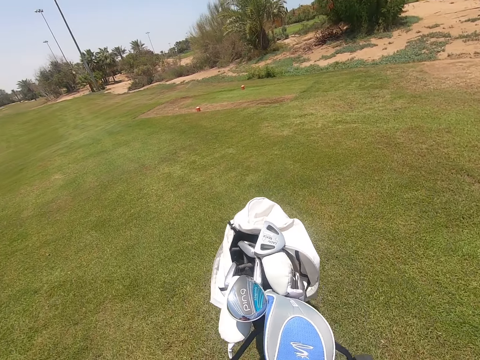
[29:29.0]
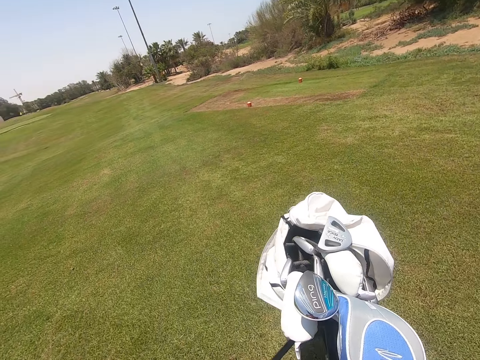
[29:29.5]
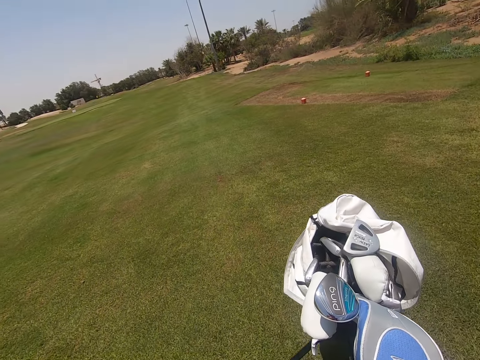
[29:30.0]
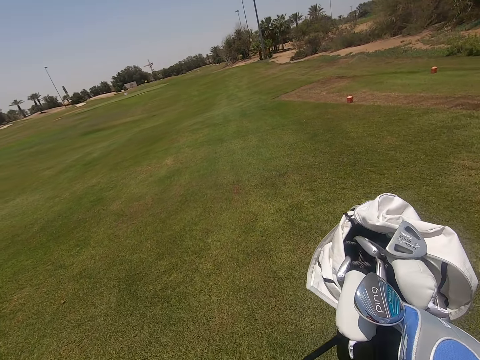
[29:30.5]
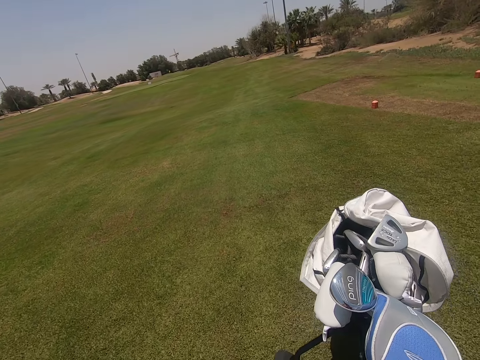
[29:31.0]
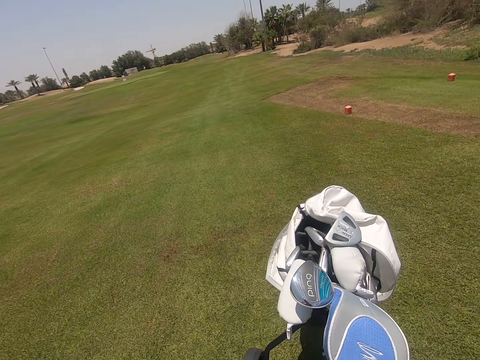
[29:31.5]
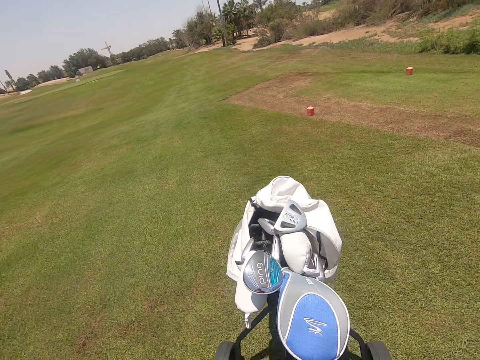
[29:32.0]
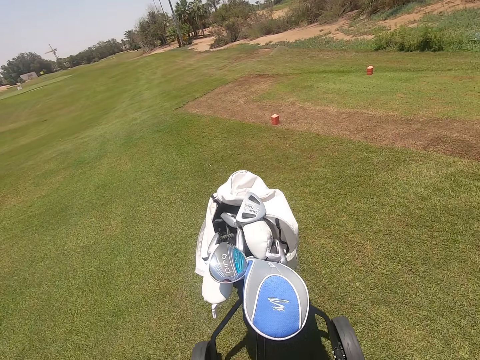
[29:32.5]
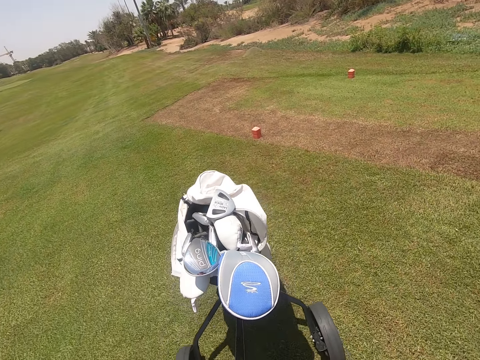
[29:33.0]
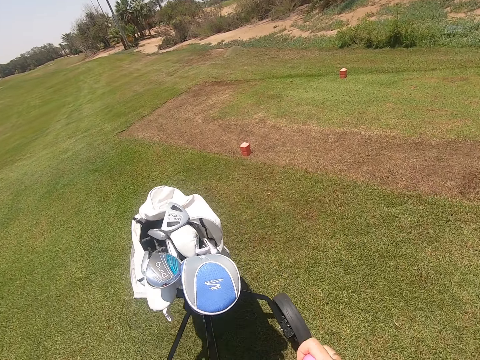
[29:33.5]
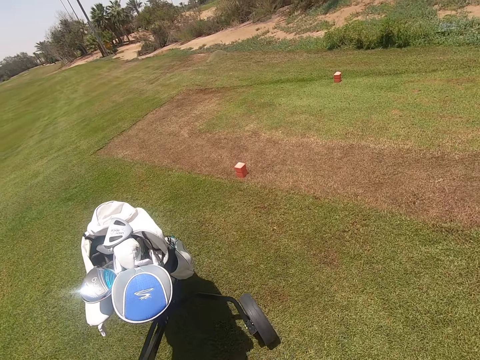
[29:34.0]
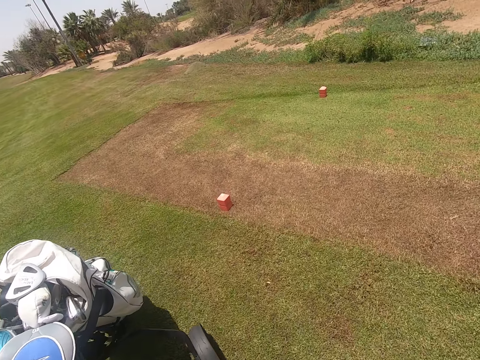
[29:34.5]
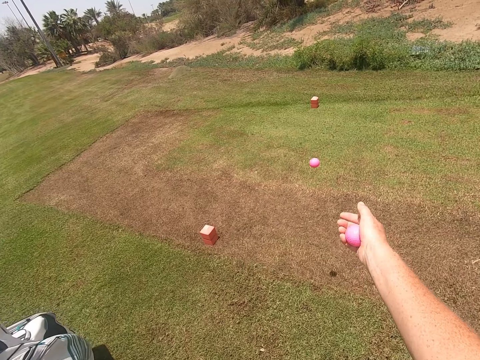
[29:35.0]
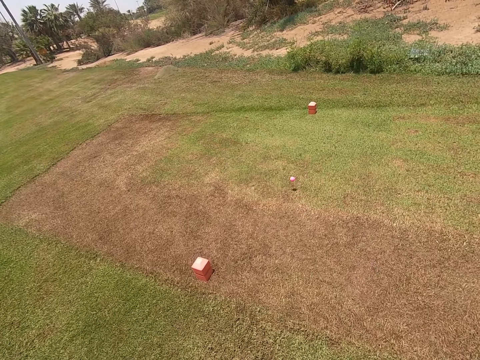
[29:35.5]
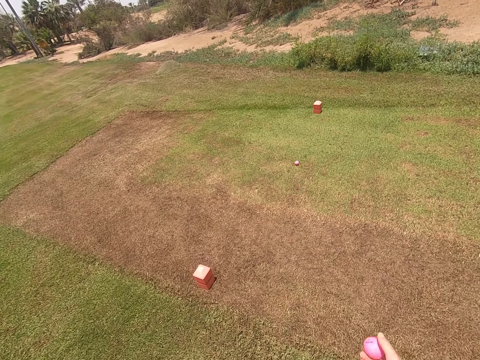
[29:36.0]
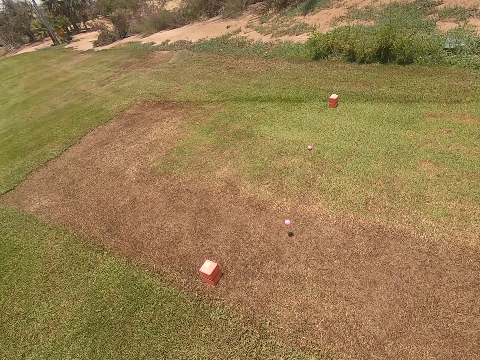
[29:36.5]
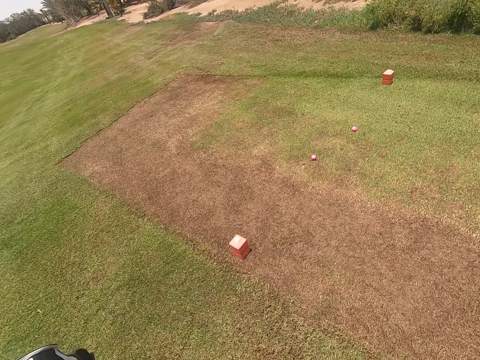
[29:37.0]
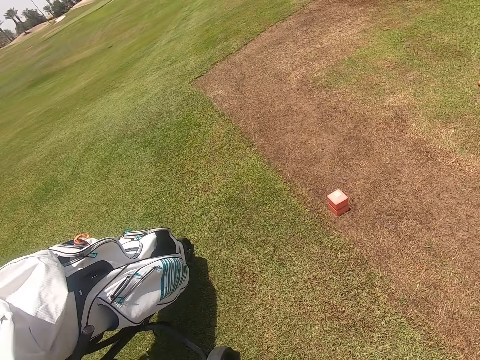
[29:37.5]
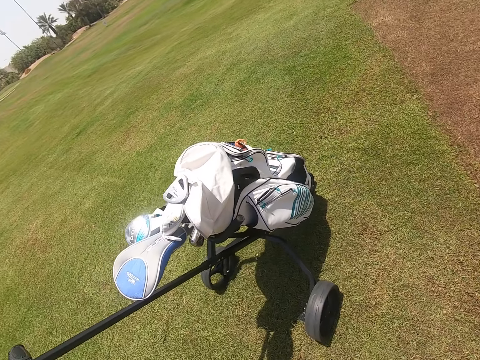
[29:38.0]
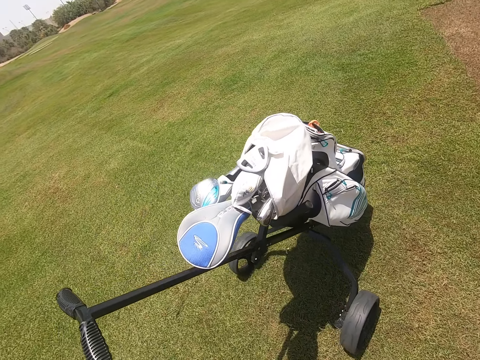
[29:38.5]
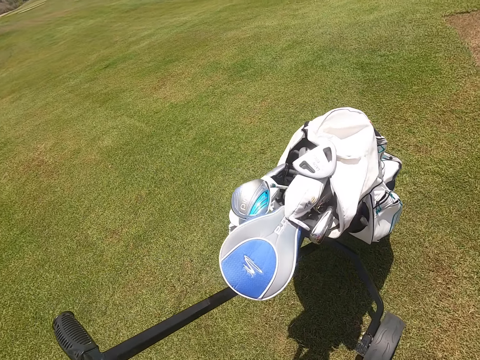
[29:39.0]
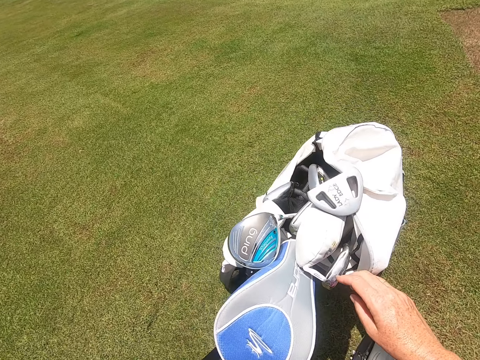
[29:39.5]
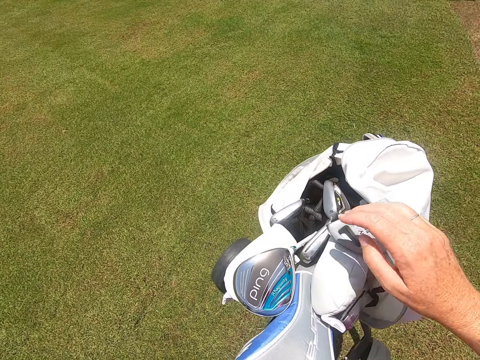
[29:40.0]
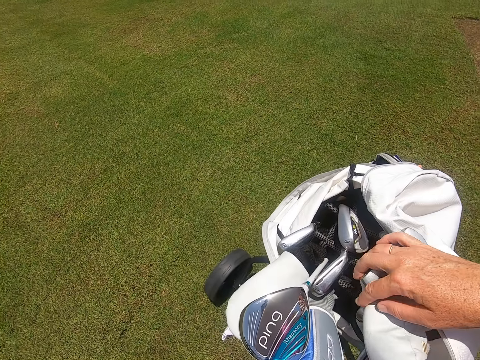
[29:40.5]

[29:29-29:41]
The camera wearer throws the golf ball to the ground. They stand.

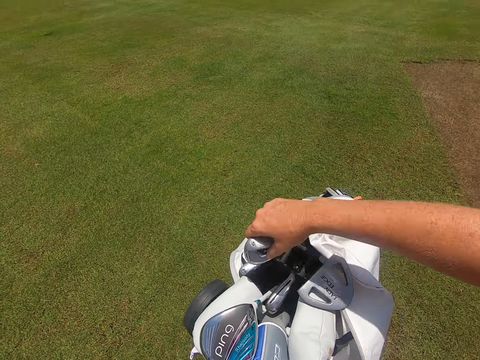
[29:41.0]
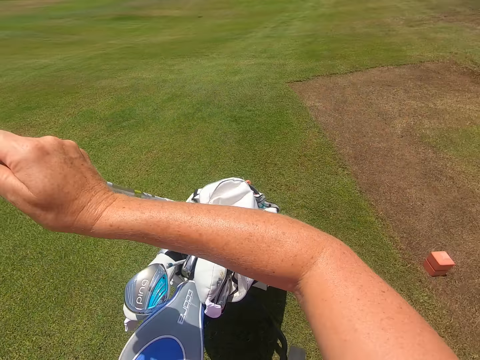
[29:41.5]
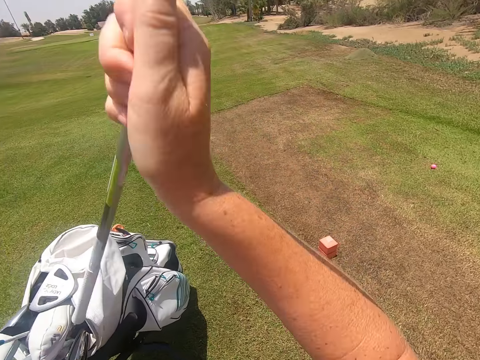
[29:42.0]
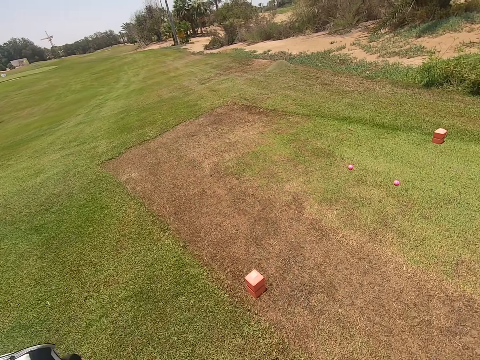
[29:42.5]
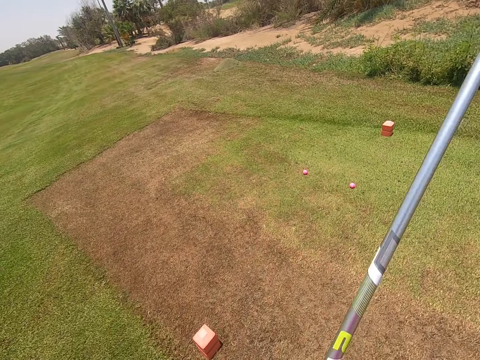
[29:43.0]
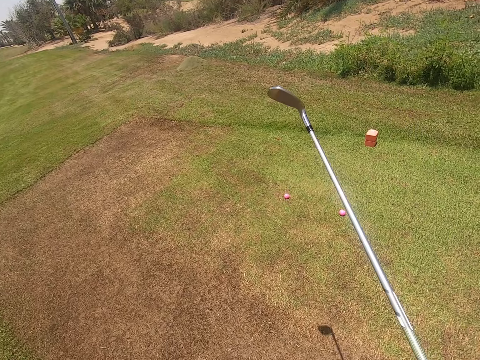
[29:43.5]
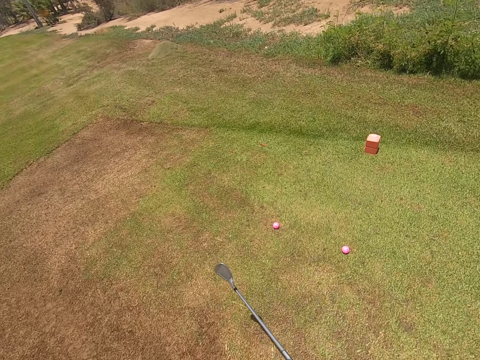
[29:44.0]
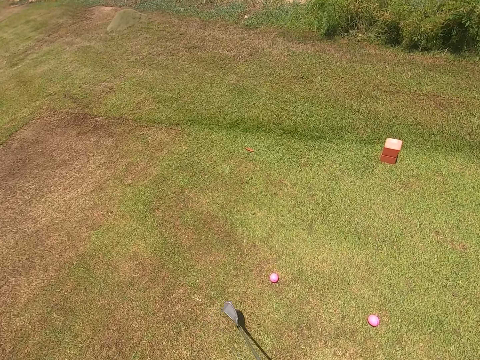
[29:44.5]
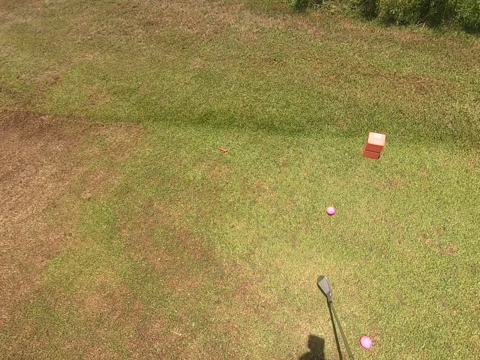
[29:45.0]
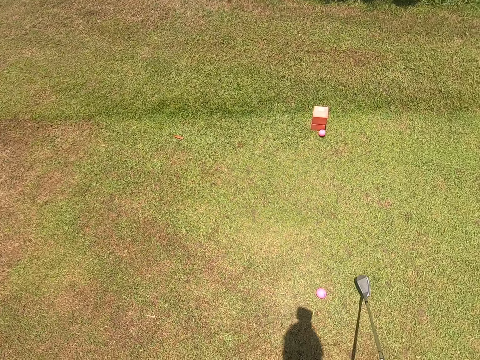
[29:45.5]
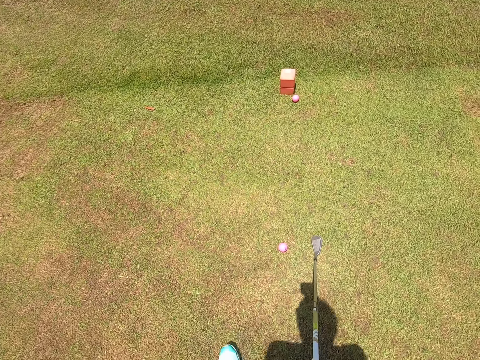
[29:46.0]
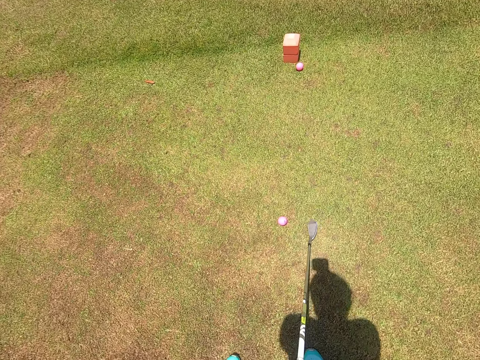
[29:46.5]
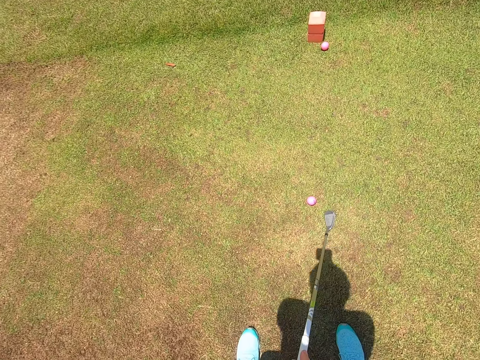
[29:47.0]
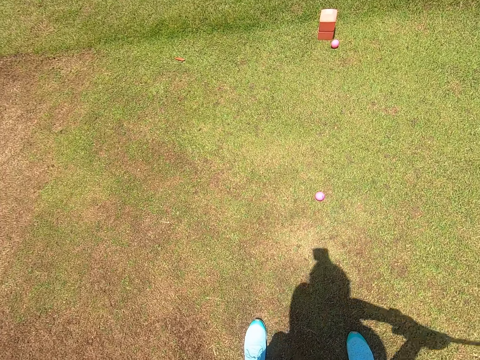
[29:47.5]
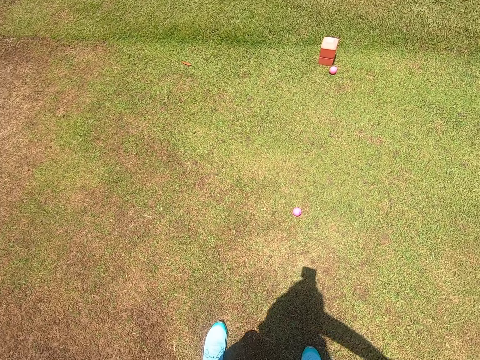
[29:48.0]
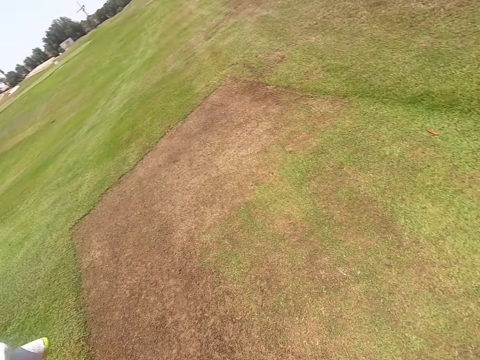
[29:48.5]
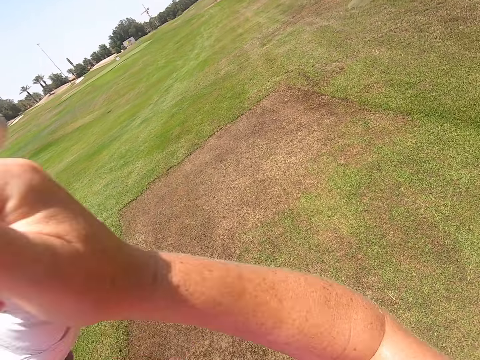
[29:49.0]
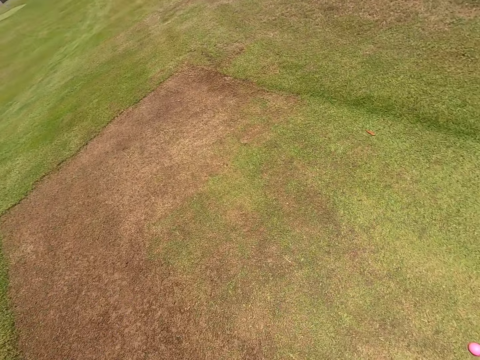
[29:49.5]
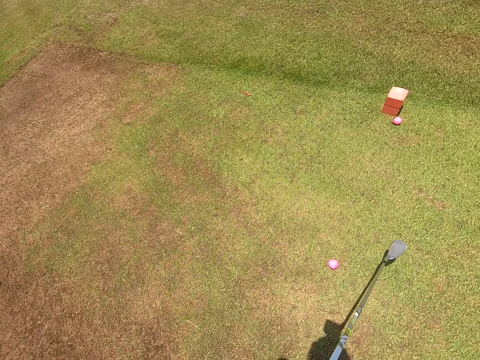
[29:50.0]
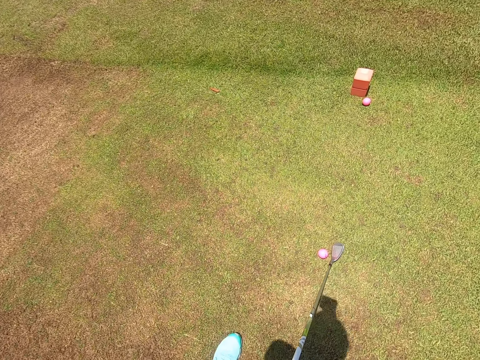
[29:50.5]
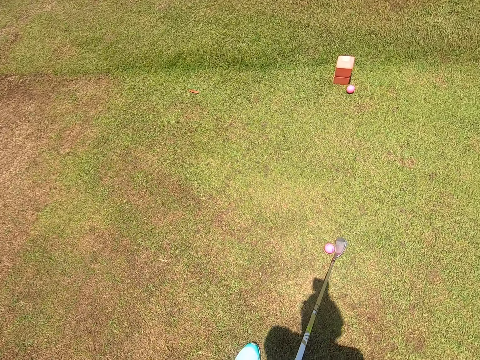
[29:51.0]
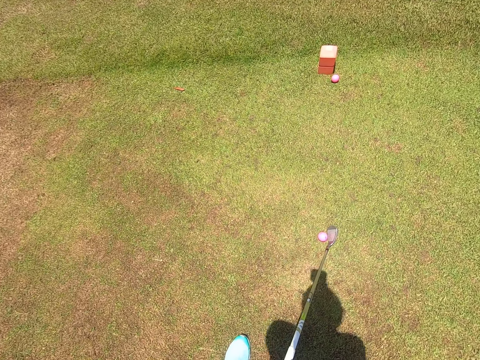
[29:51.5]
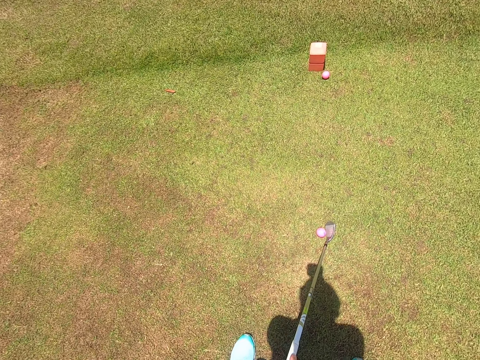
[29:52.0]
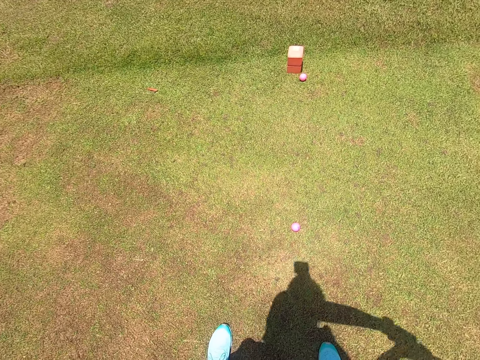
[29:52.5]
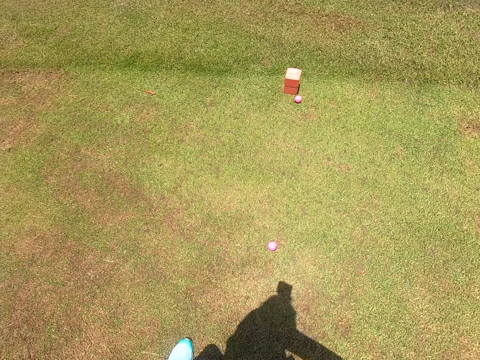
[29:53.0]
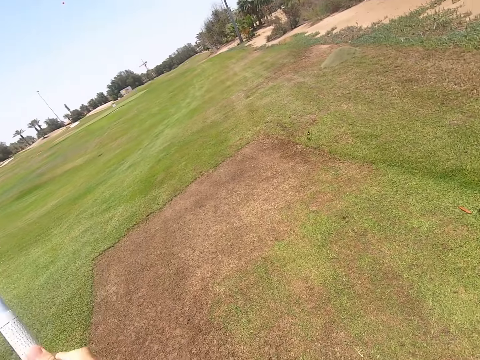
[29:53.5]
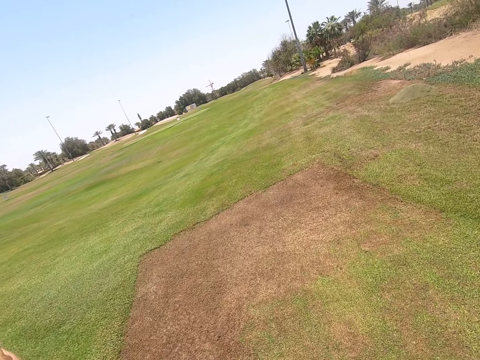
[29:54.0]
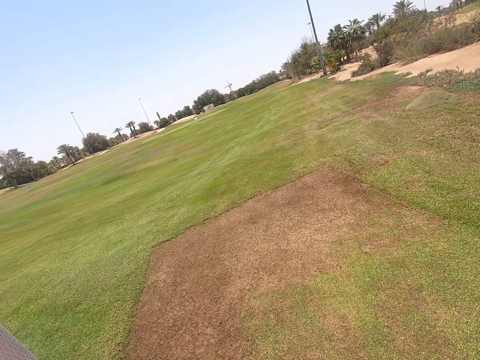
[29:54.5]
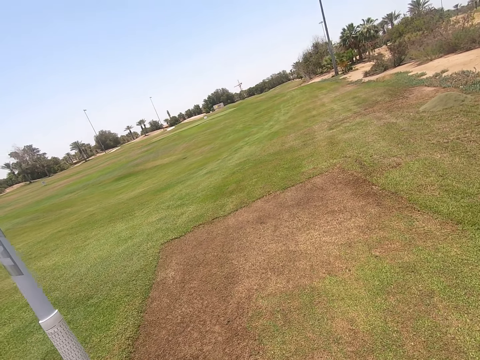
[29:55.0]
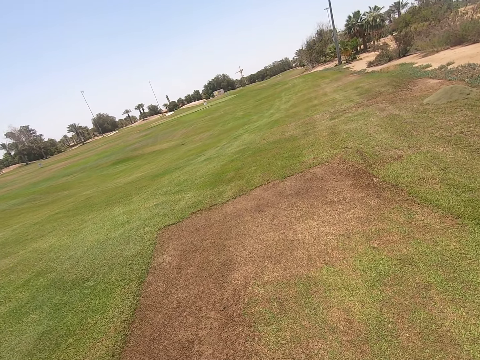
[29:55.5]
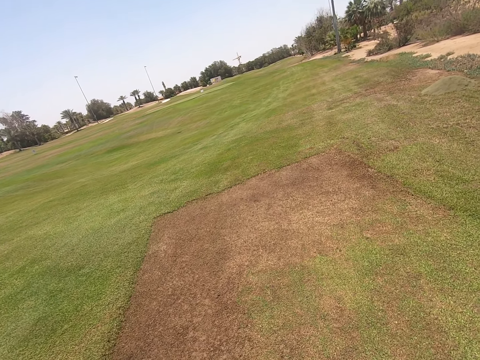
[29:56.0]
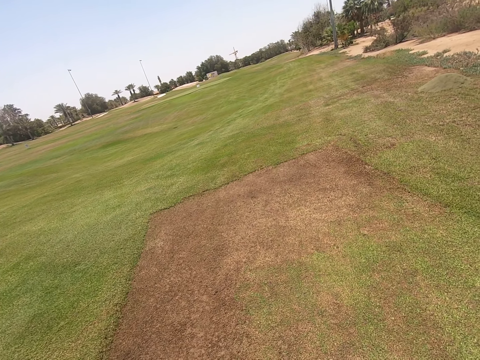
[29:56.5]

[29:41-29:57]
The camera wearer picks the golf club from the golf bag. They walk, shoot the golf ball, and stand. They swing the golf club. They shoot the golf ball.
